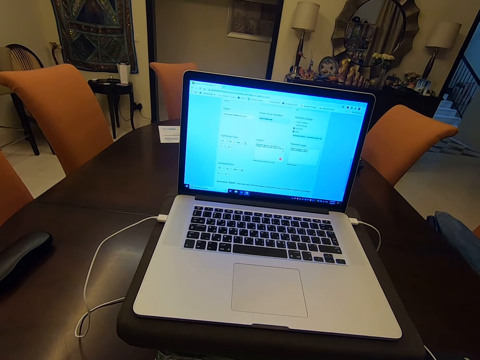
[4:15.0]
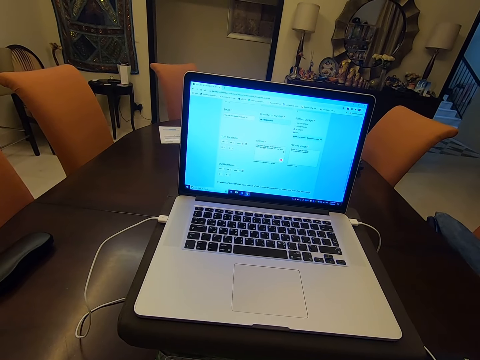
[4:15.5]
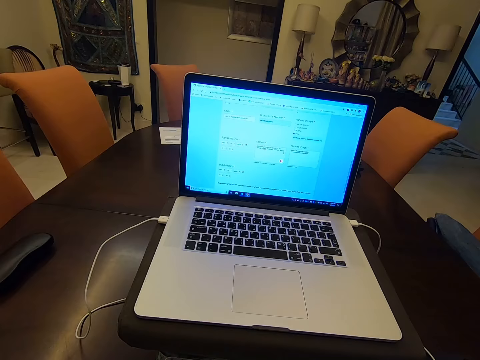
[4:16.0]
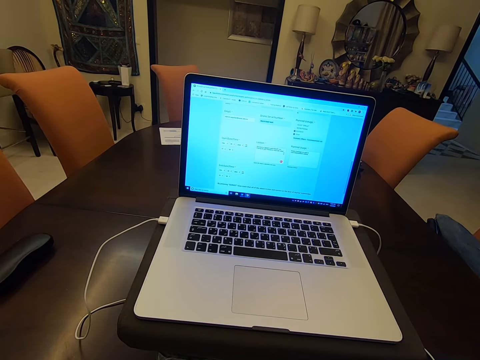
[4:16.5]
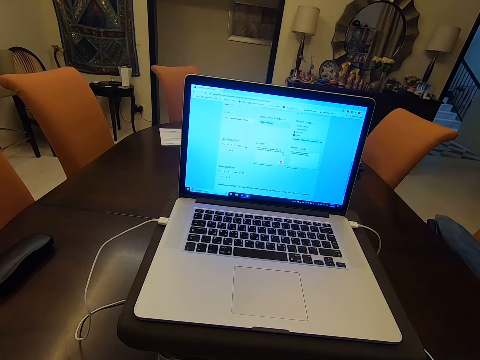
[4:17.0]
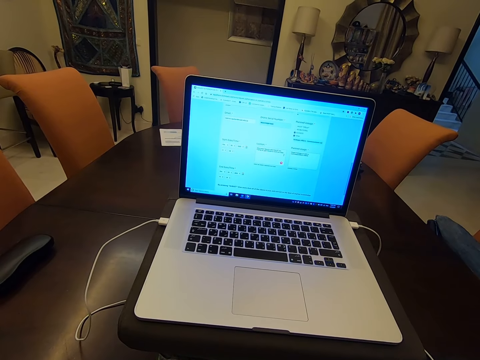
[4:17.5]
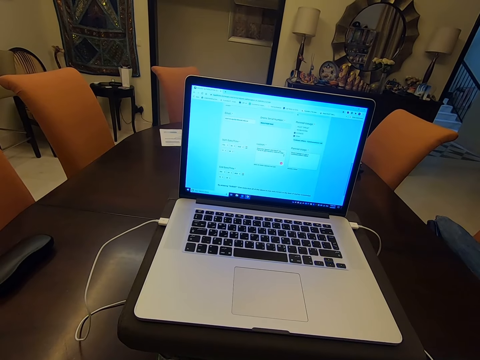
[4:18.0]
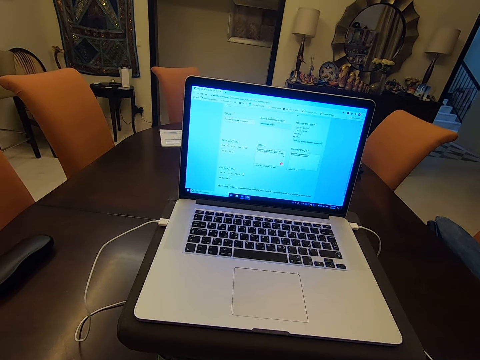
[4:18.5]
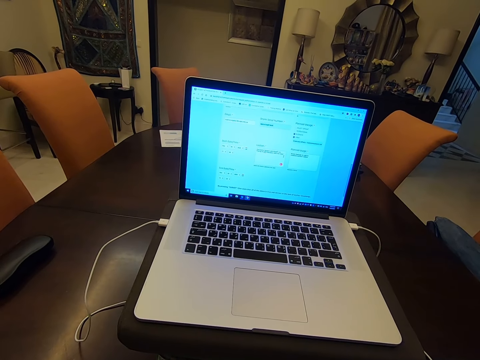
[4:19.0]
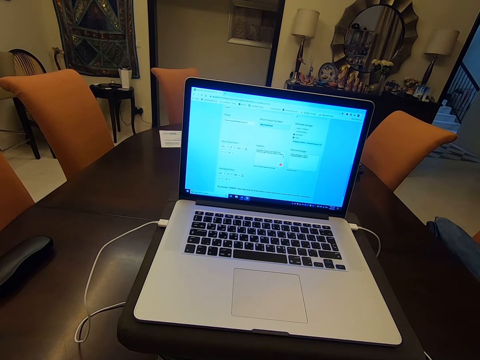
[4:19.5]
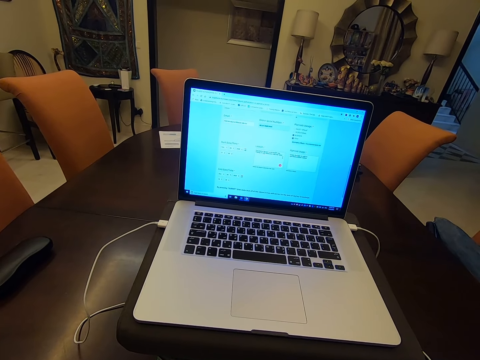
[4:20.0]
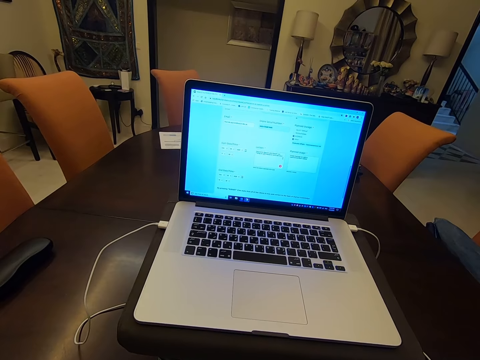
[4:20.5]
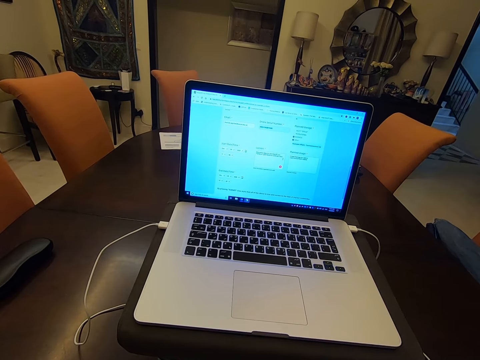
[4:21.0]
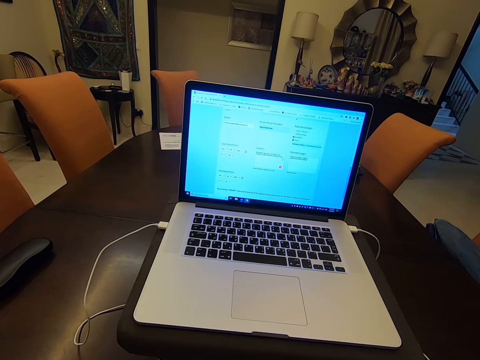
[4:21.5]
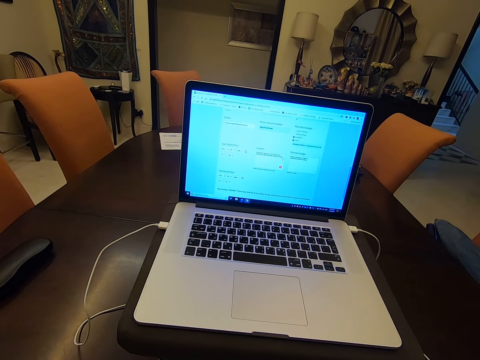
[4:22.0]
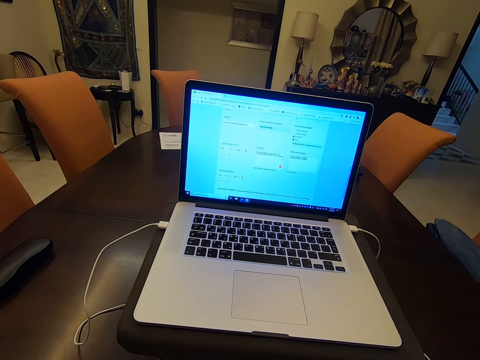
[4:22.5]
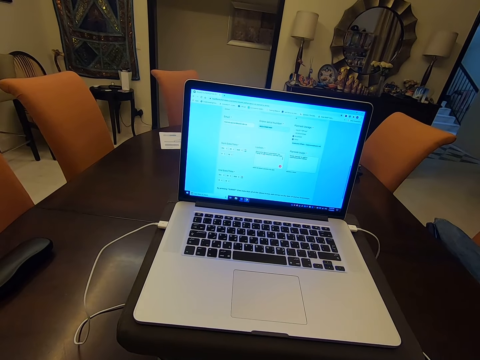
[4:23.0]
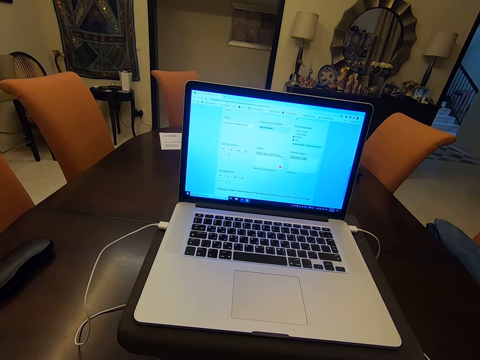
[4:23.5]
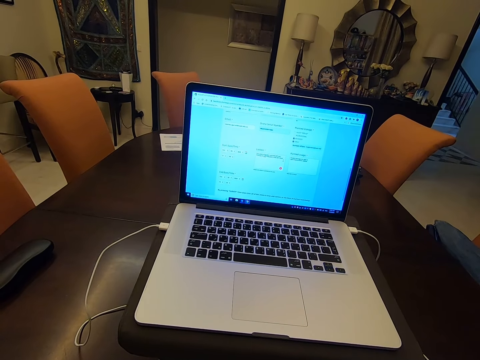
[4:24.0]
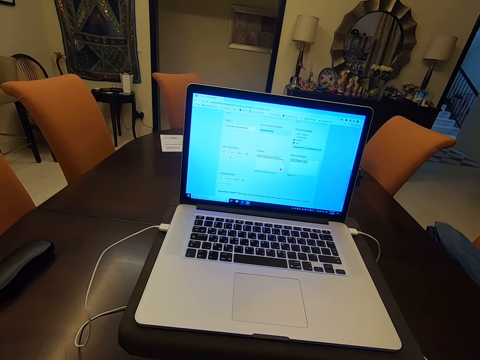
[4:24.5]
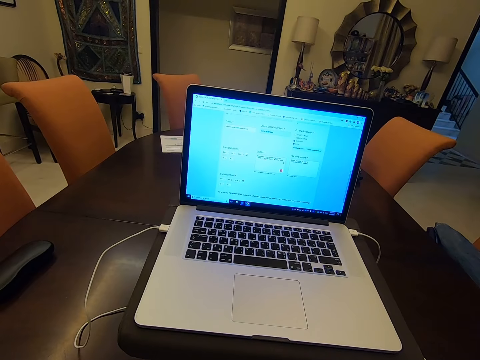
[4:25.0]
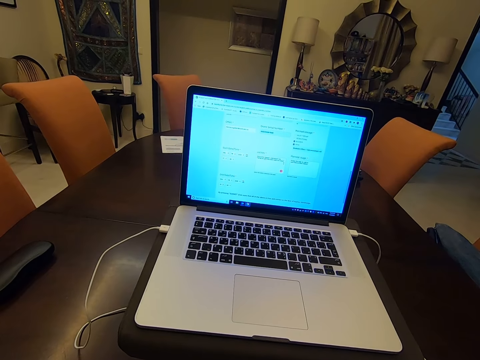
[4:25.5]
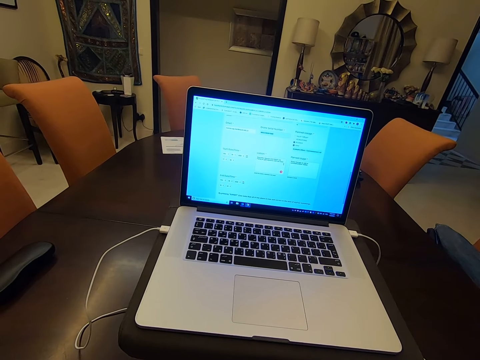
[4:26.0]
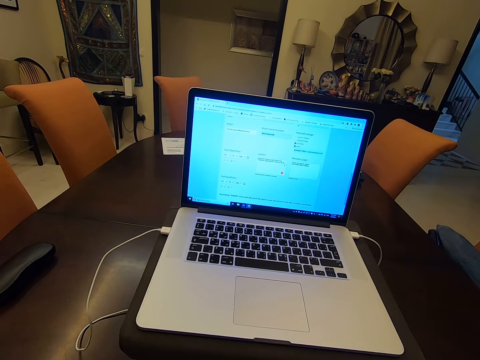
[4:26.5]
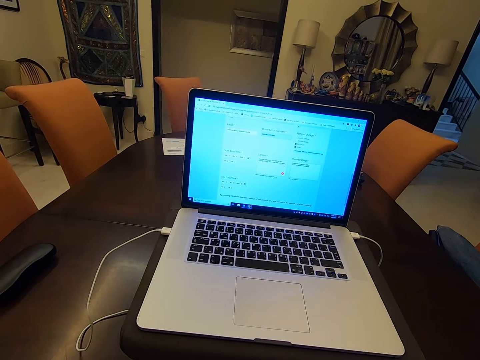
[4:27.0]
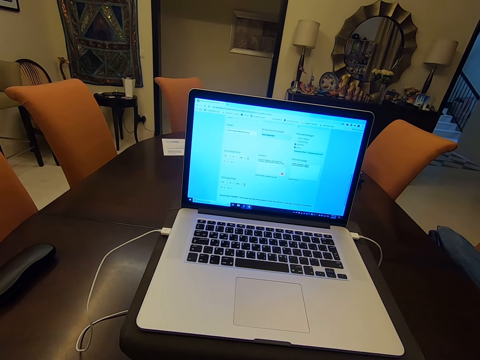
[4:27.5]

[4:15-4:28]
The camera wearer looks at the screen.

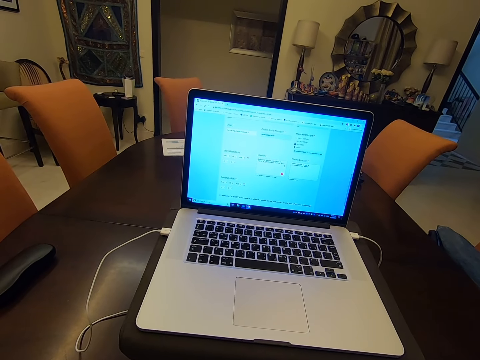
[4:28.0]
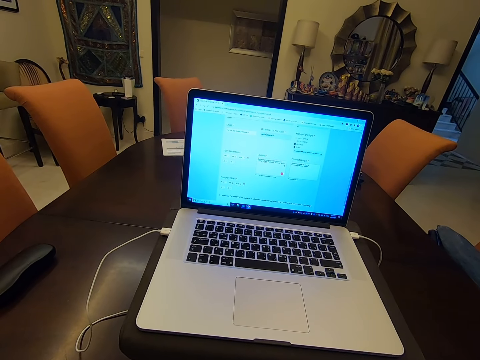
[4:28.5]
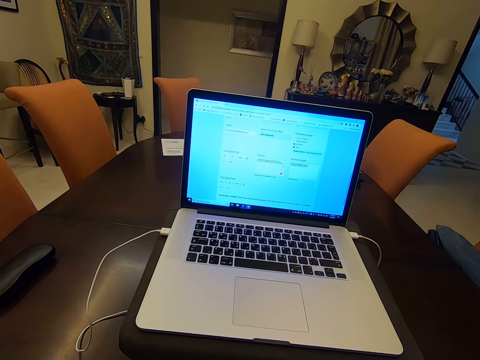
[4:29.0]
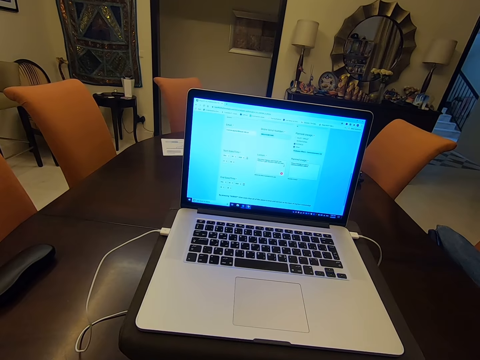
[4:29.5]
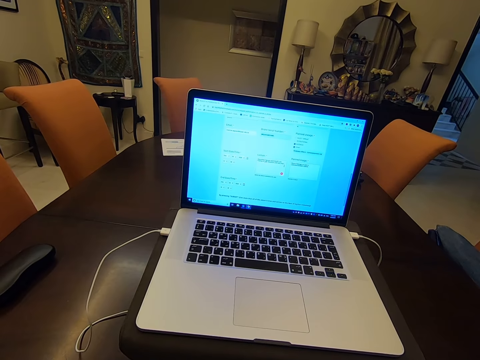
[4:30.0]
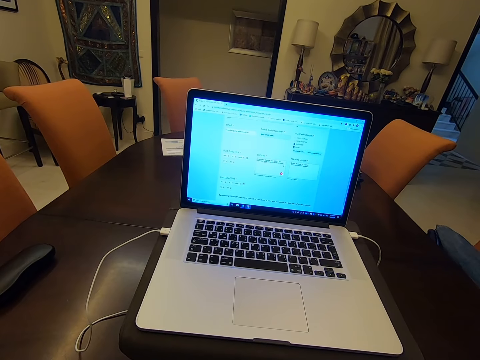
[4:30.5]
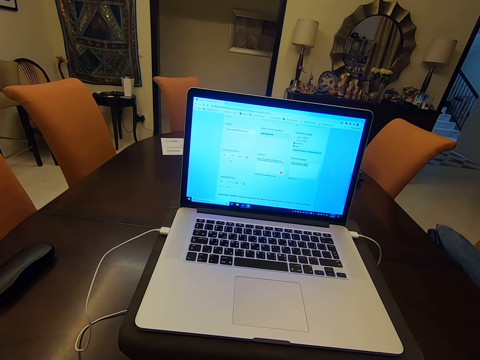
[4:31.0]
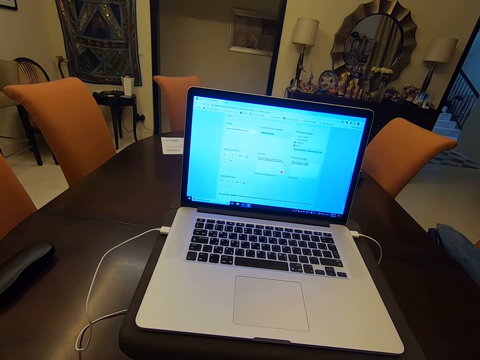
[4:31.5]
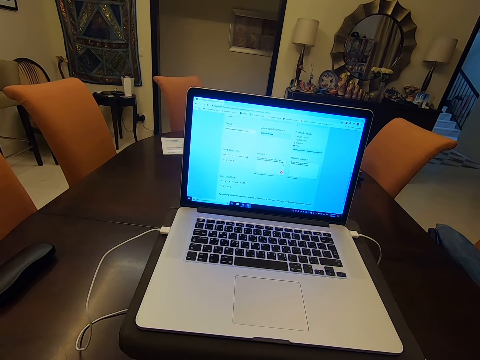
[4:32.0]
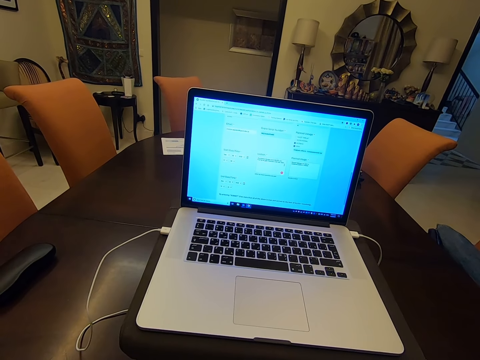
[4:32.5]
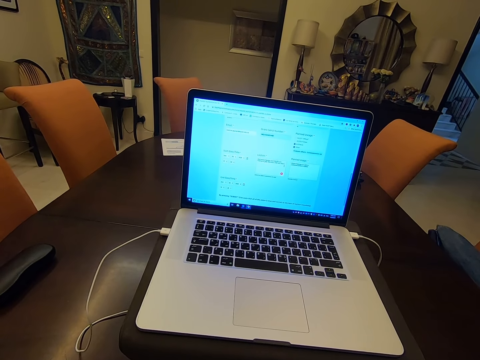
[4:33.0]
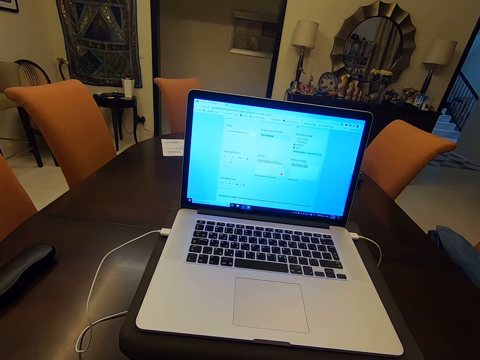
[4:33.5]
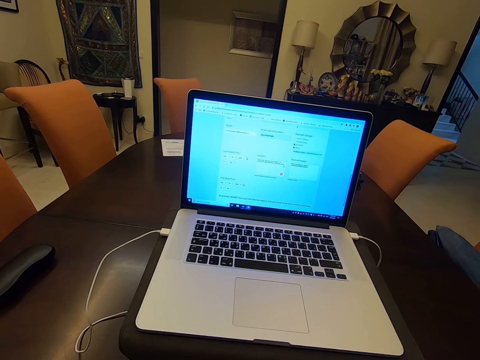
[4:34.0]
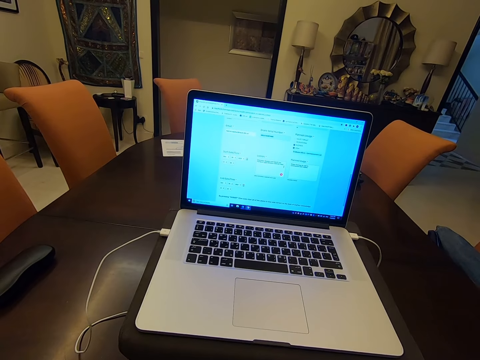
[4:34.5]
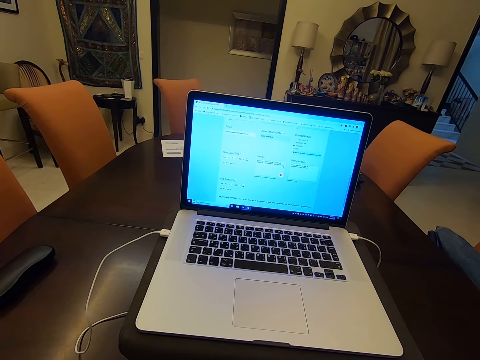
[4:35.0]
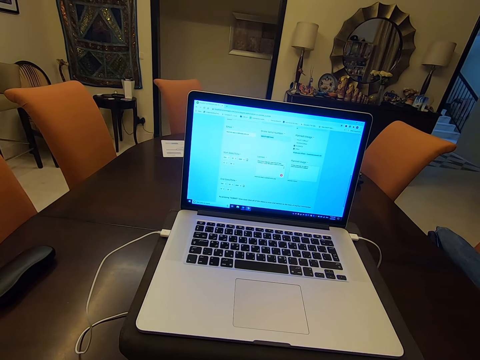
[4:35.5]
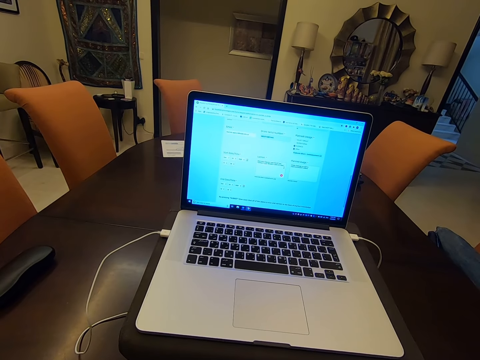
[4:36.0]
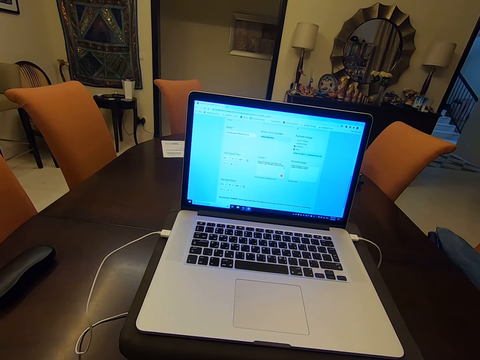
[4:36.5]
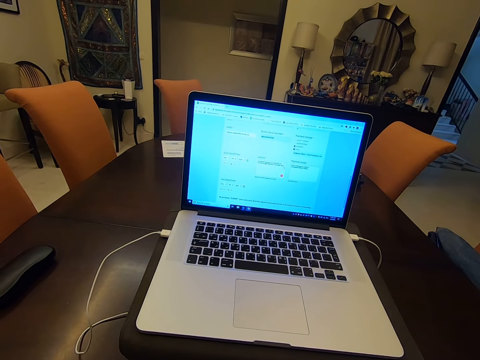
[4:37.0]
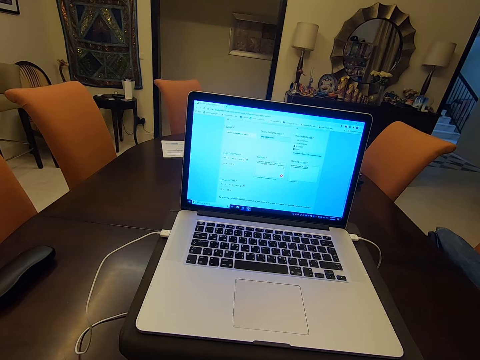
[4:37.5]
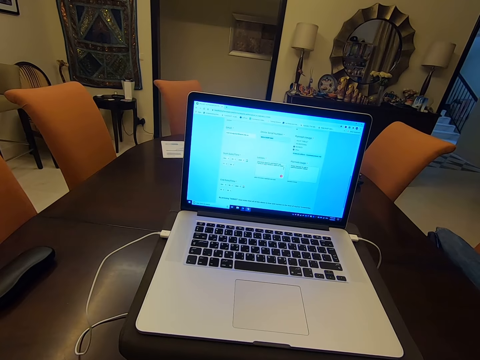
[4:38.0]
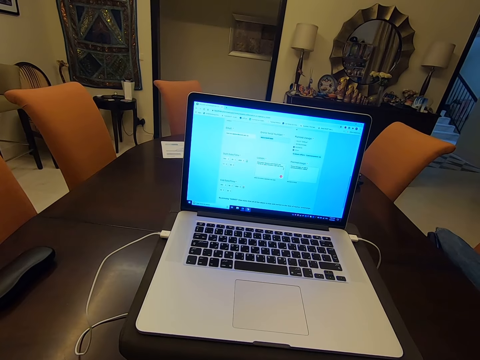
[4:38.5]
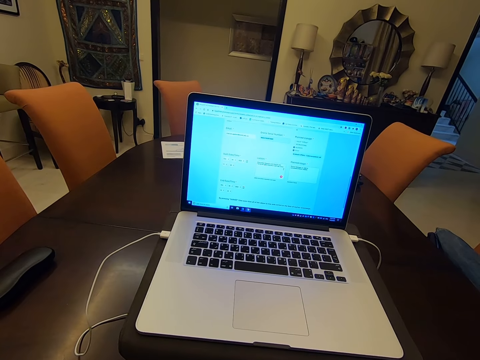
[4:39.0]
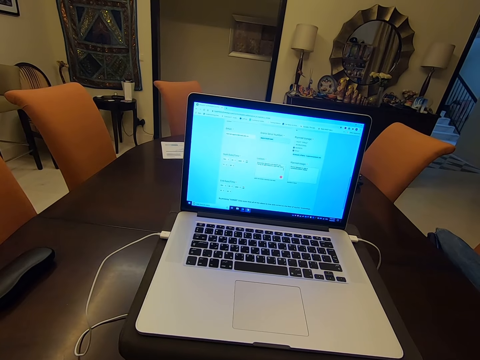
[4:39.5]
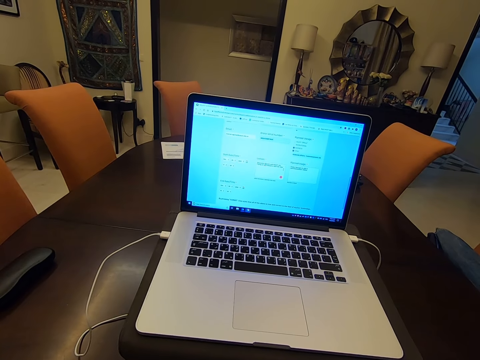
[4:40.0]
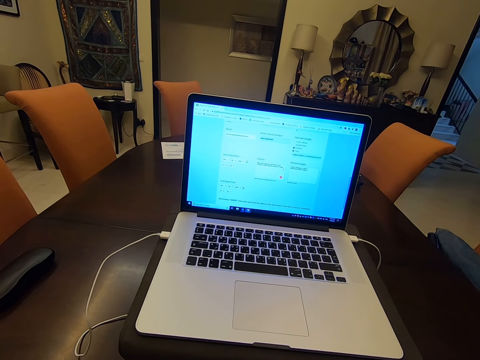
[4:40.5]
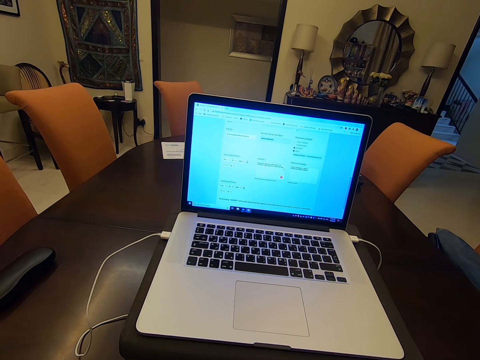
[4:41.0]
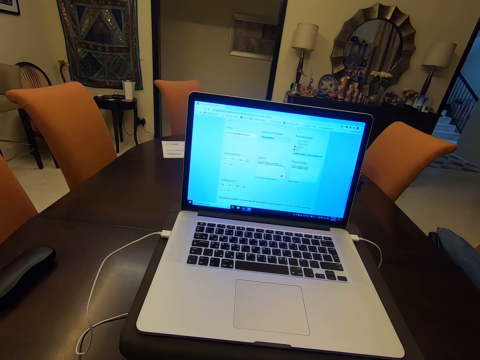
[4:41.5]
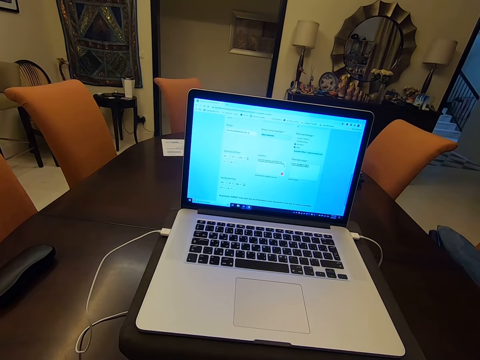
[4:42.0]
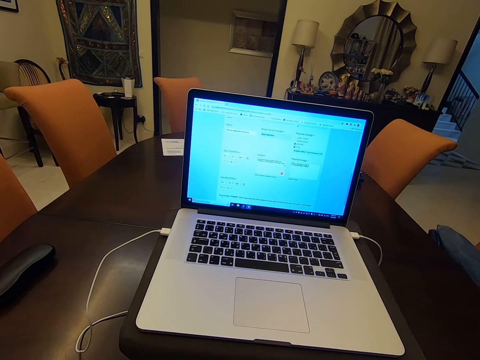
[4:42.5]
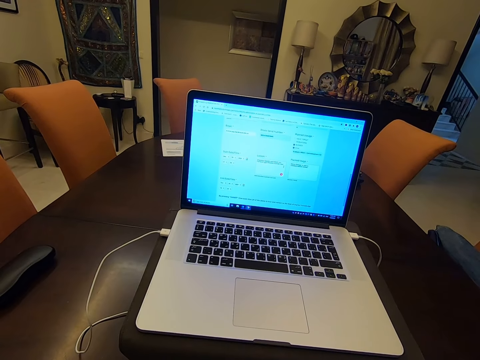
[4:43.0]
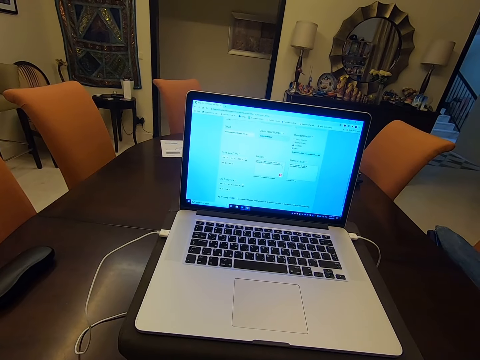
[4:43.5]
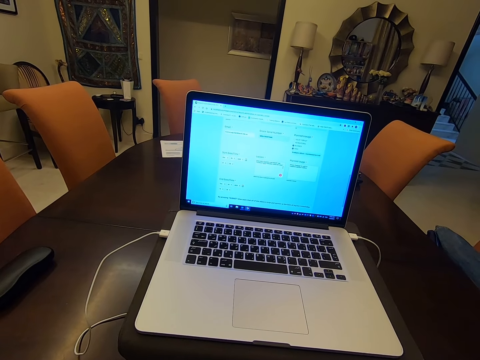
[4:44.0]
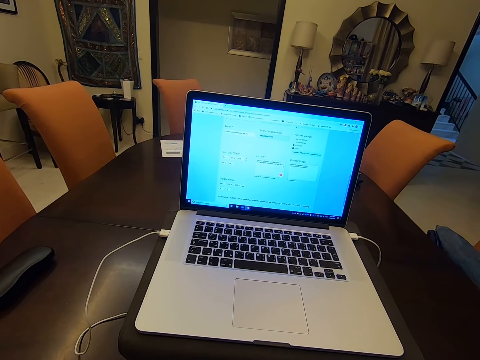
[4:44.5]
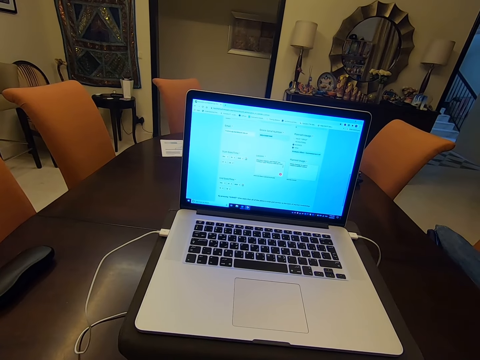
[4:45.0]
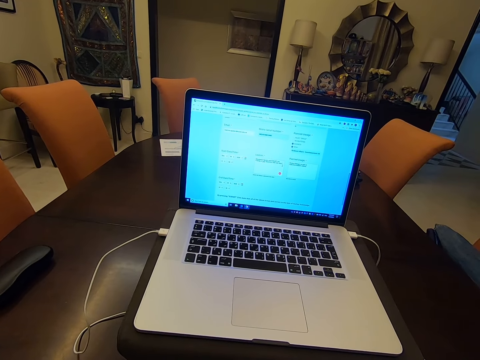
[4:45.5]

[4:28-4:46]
The camera wearer checks the laptop.
